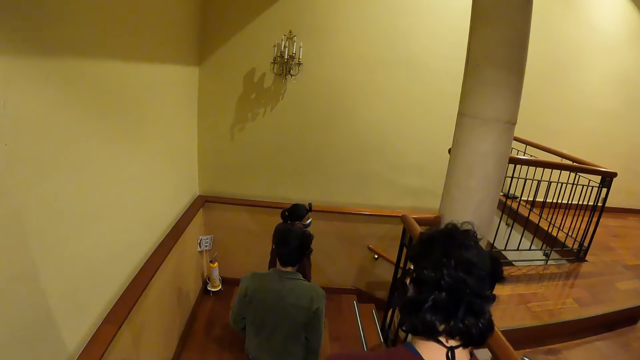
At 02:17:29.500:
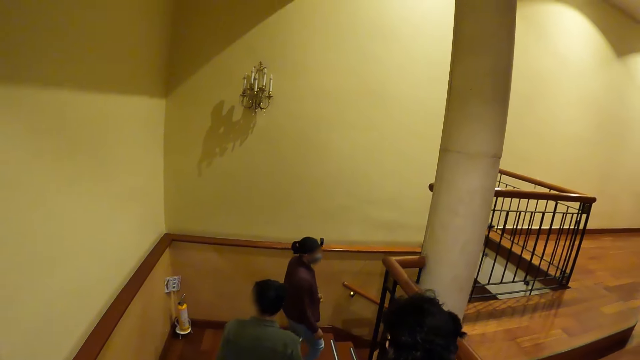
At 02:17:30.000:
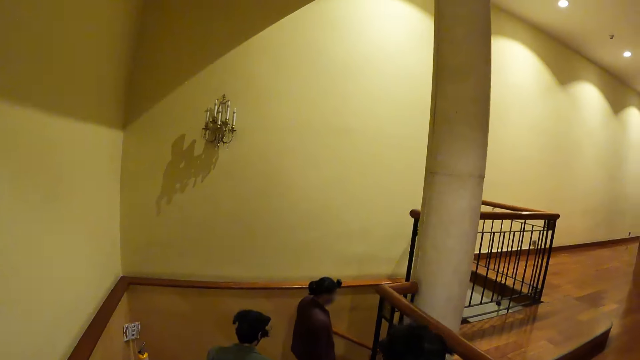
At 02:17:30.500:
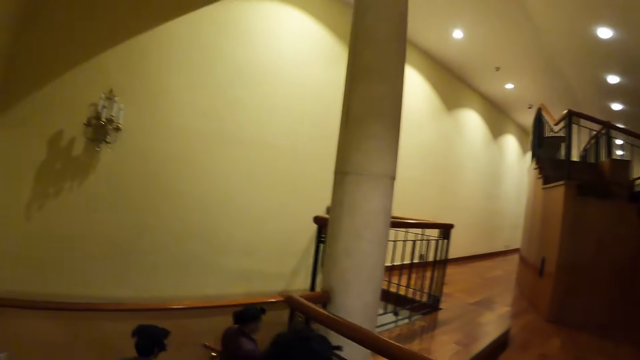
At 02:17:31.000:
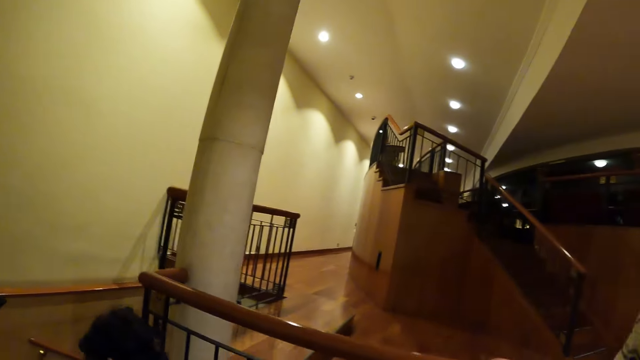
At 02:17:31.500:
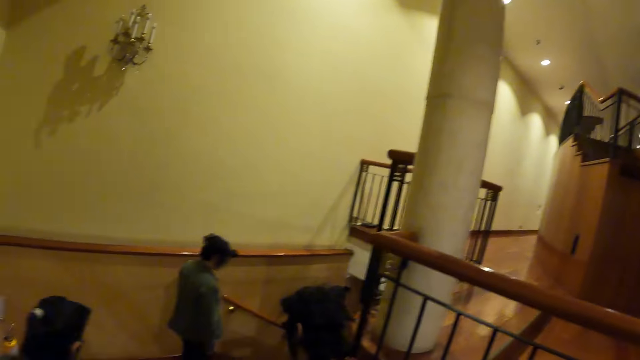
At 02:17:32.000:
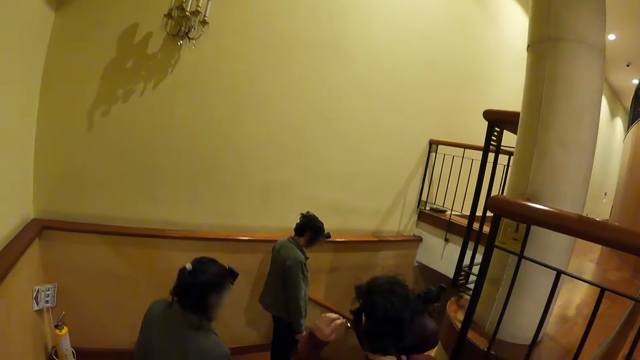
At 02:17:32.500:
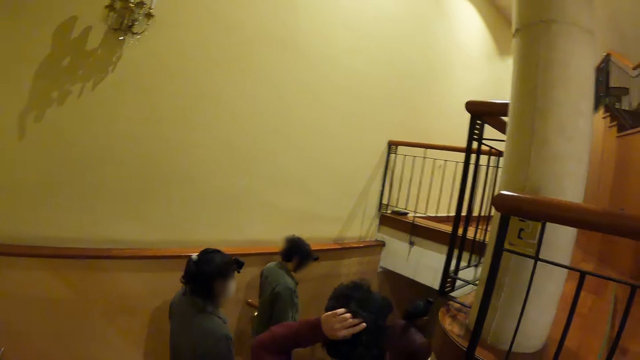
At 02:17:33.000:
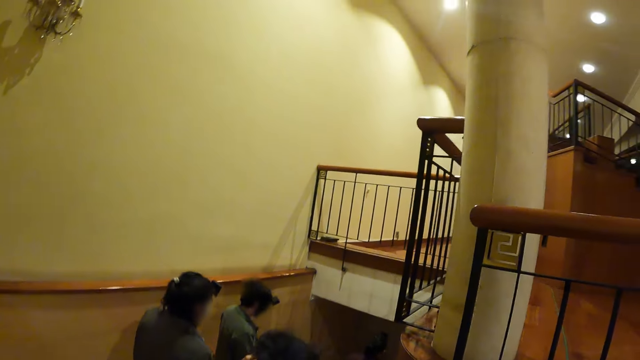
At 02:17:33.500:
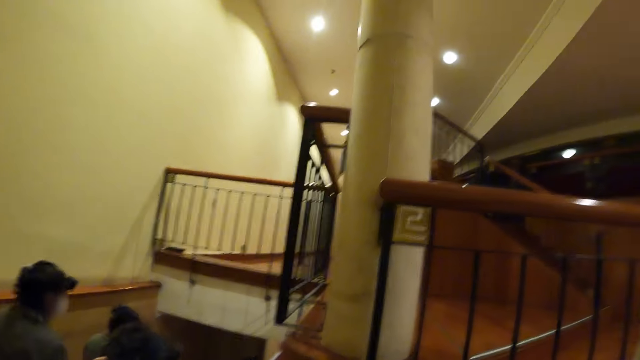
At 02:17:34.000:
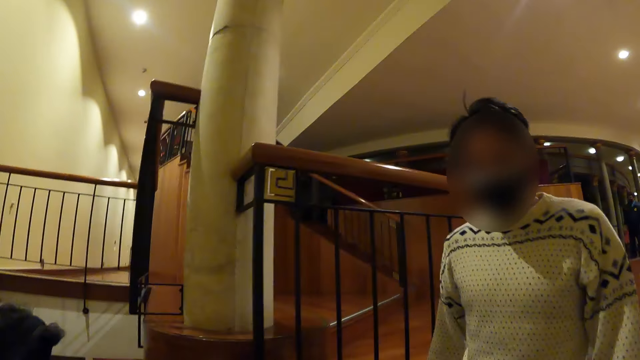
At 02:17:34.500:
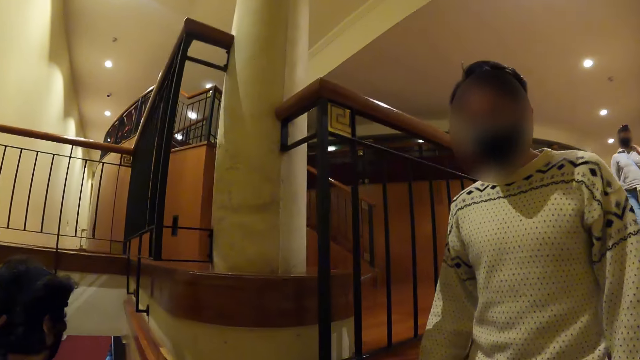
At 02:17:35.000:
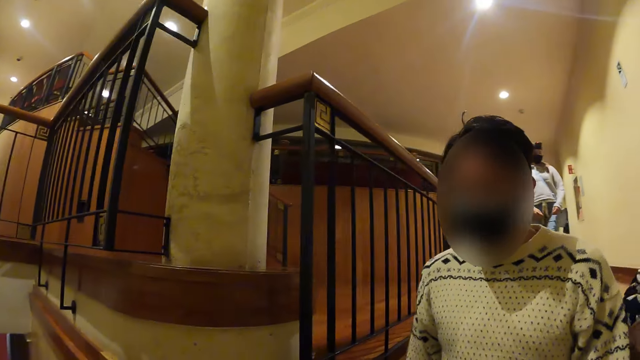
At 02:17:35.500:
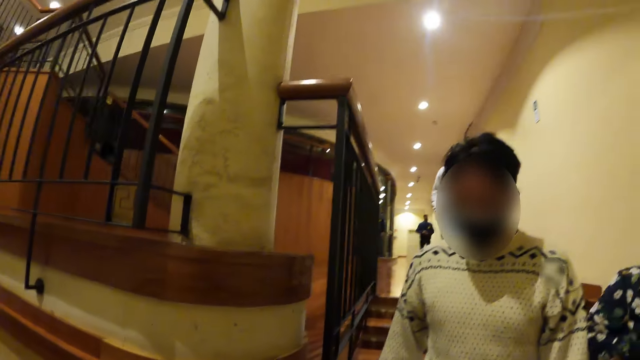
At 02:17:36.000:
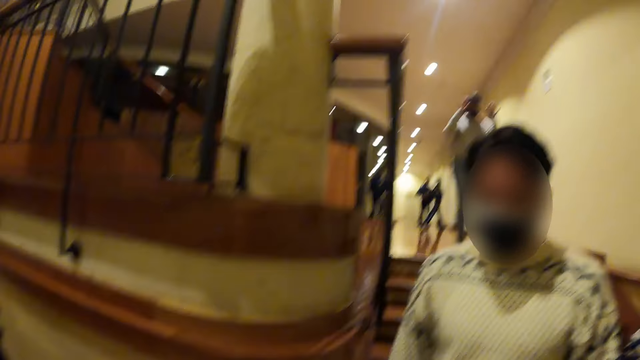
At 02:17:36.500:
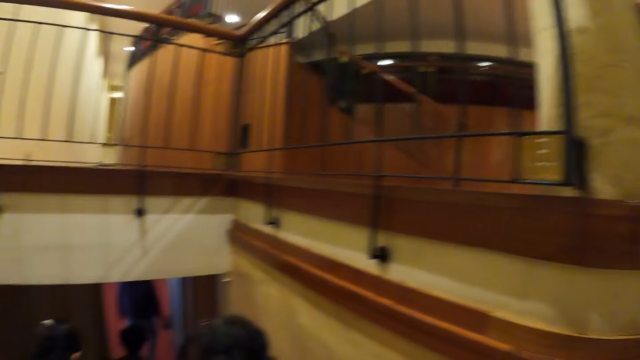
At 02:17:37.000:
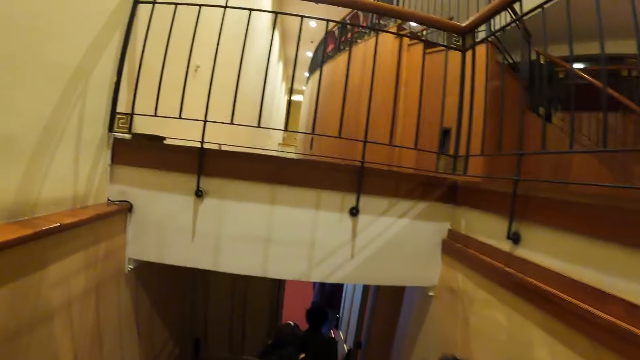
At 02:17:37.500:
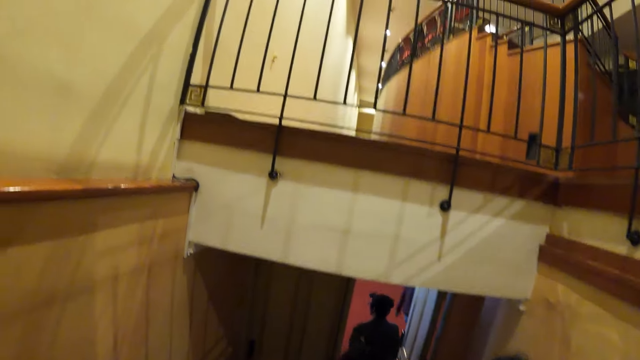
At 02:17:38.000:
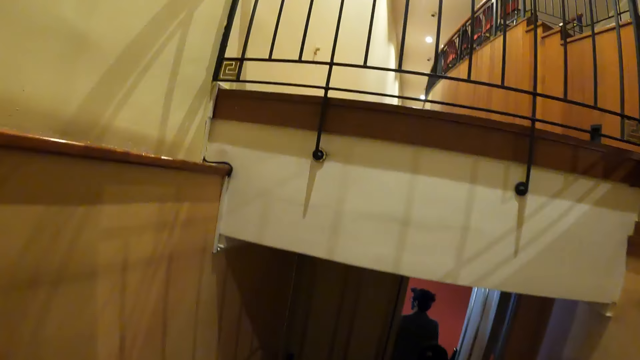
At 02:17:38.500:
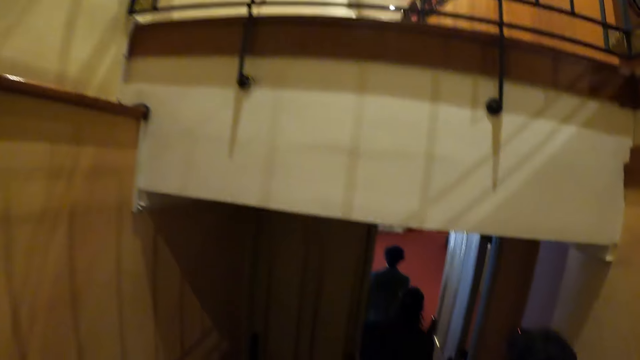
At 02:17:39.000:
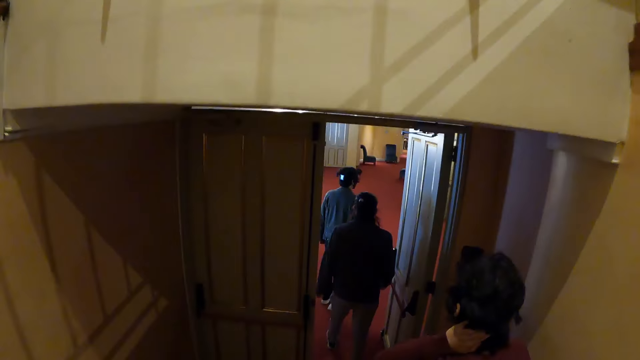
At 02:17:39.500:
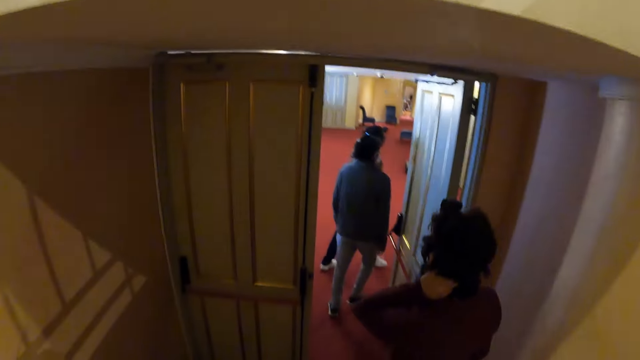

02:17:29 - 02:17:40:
The camera wearer looks around. They look at a person. Another person walks down the stairs.

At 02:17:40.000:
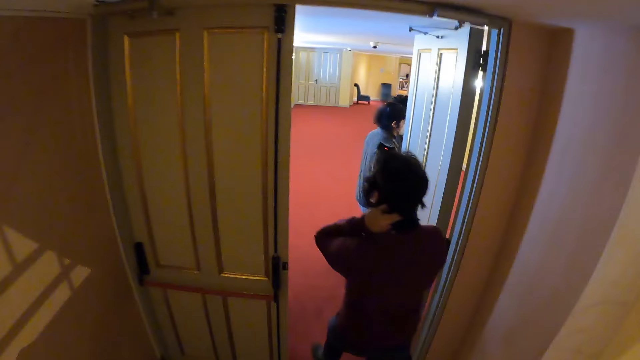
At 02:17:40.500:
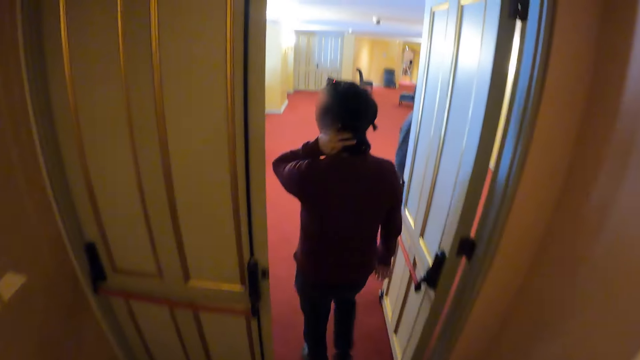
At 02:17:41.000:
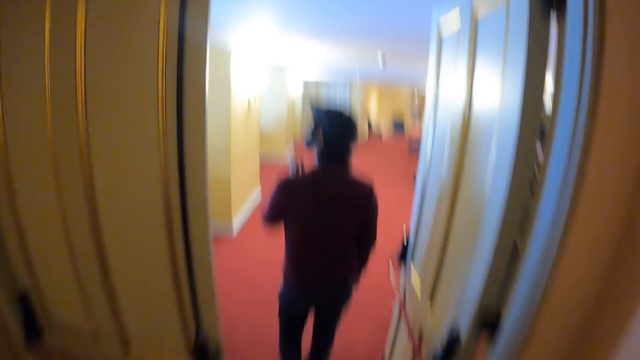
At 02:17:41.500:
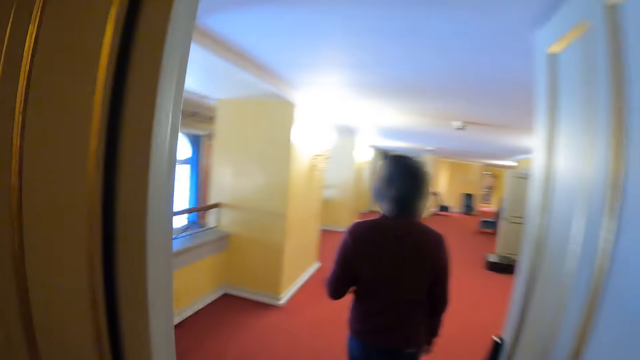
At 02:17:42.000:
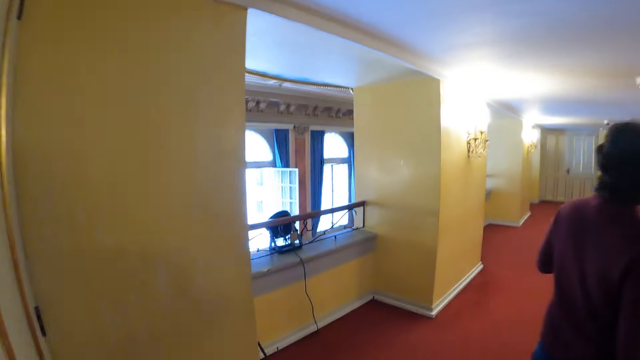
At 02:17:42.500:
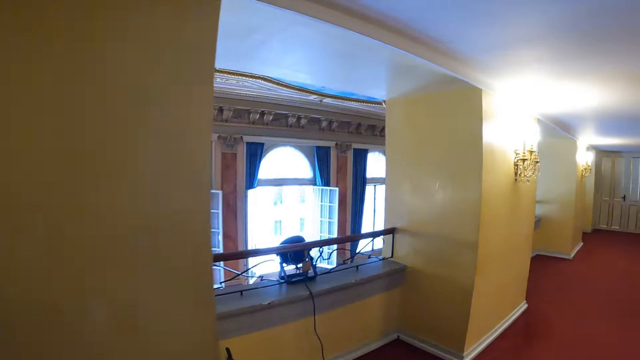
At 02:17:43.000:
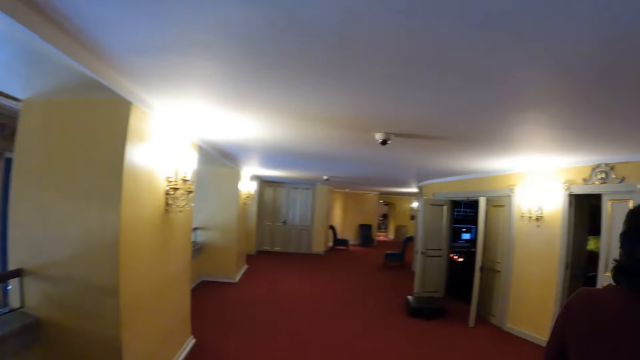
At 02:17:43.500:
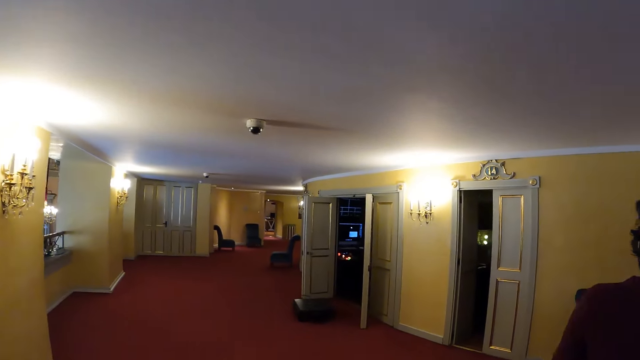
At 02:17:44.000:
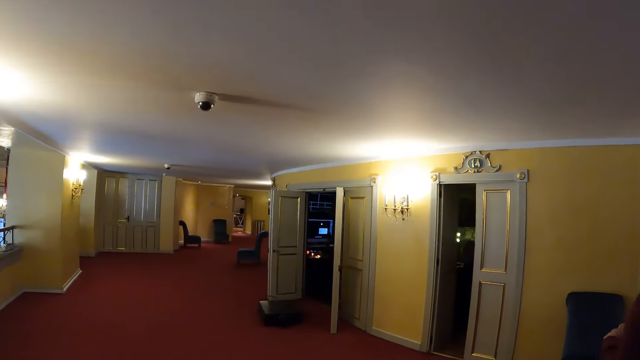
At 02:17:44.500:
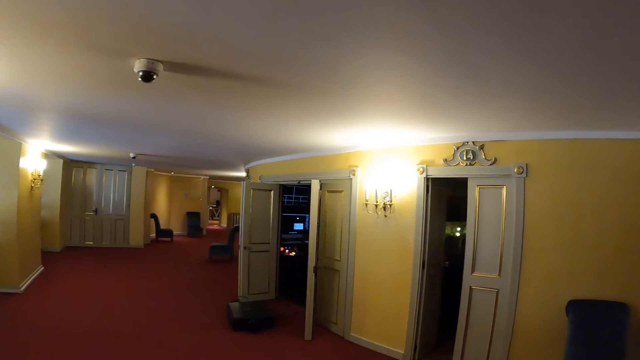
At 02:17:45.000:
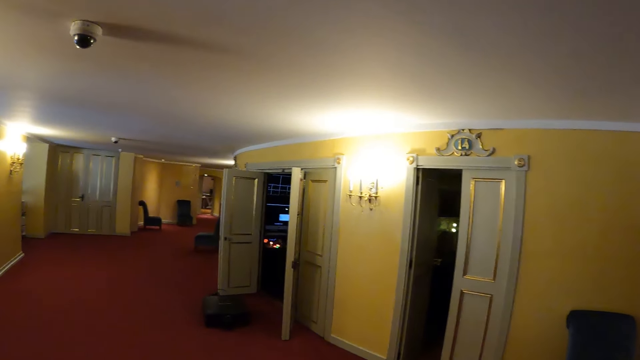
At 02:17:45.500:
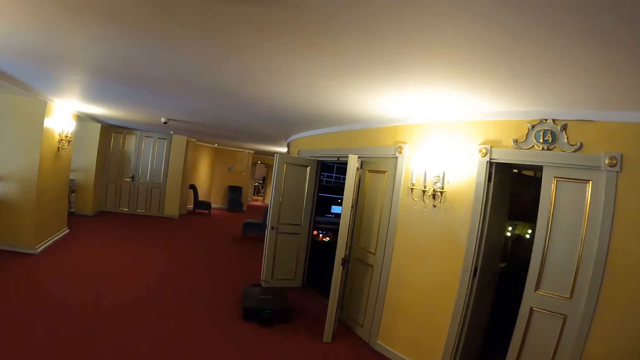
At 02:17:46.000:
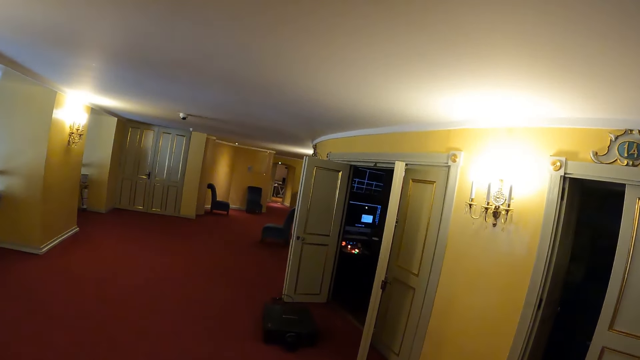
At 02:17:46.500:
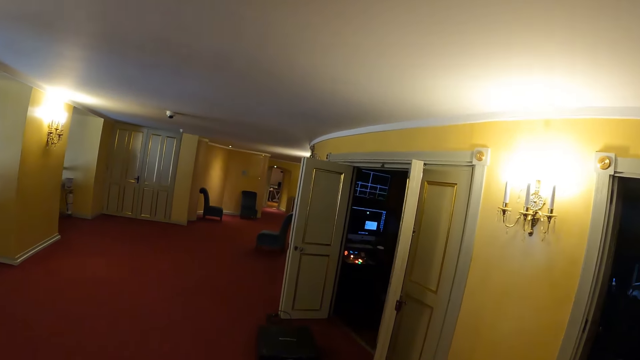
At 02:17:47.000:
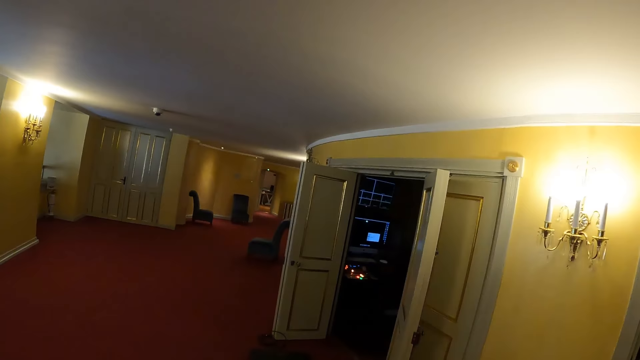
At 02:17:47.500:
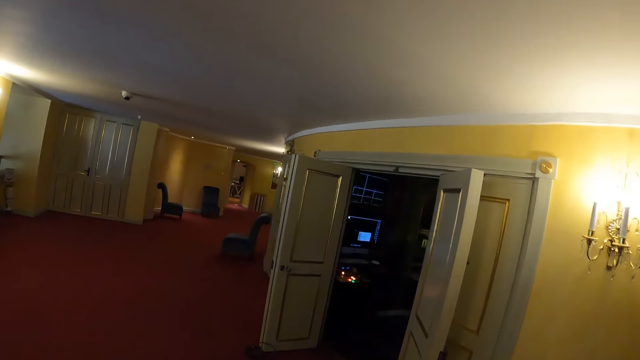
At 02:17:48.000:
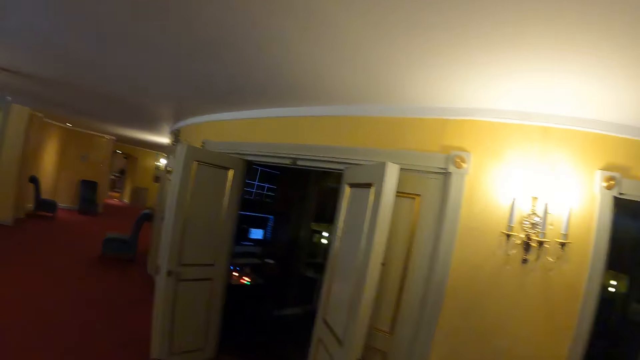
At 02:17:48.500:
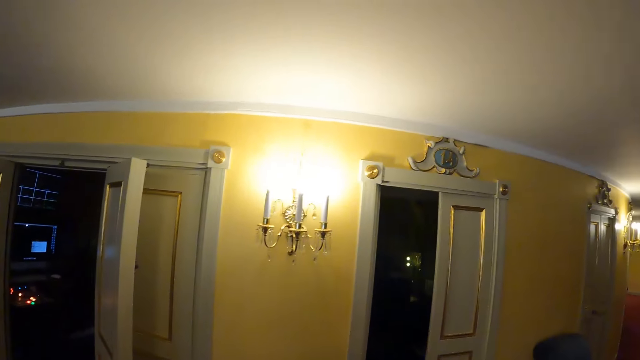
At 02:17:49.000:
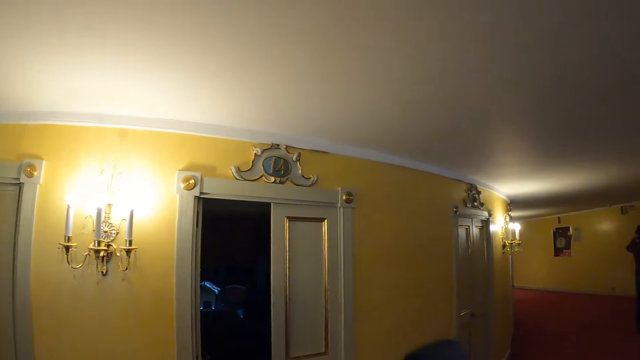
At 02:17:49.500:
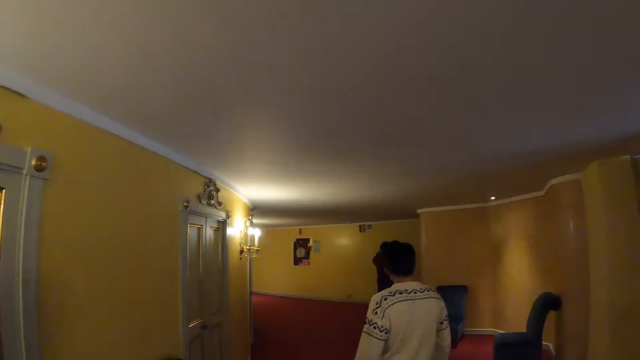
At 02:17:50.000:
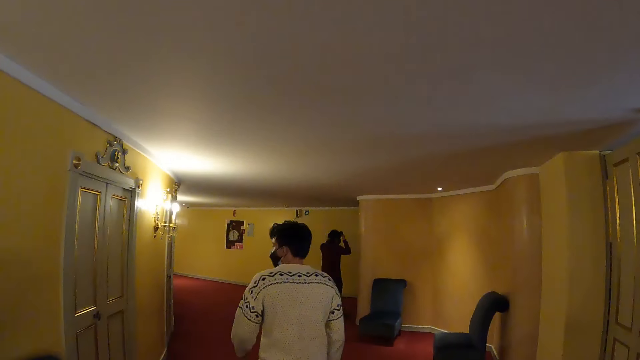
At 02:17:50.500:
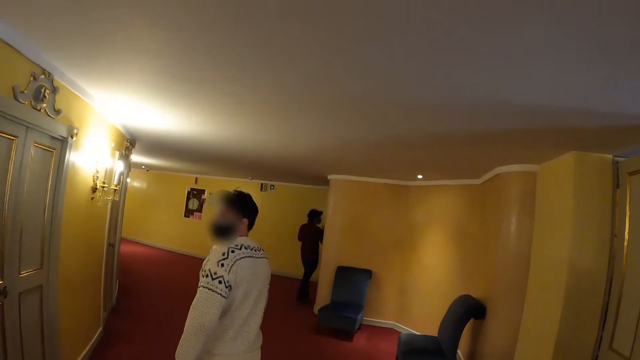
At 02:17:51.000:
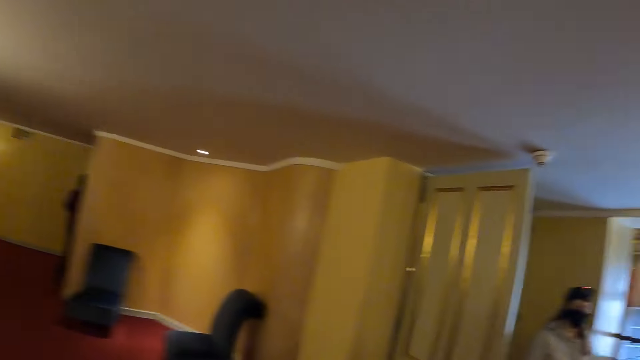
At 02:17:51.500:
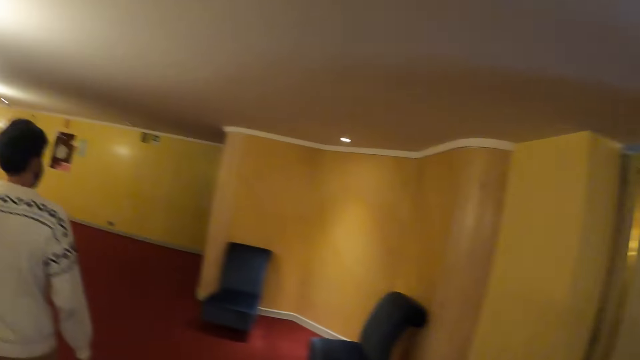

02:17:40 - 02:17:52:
The camera wearer looks around.
